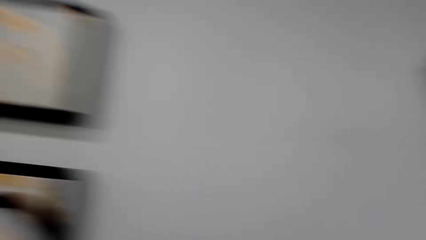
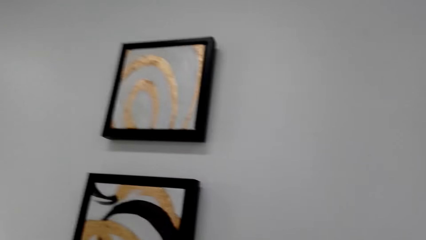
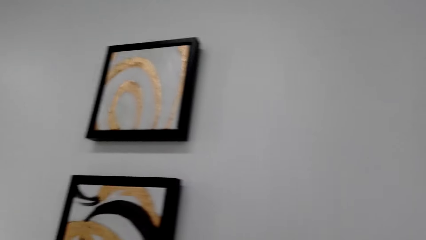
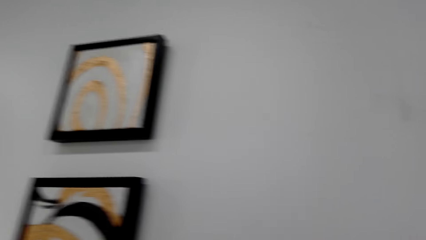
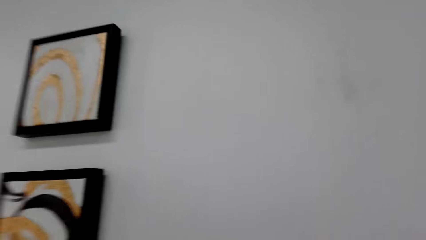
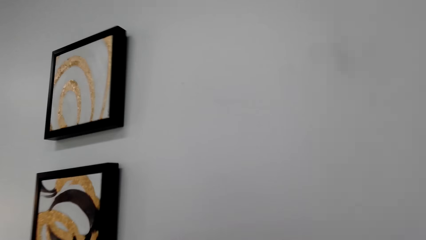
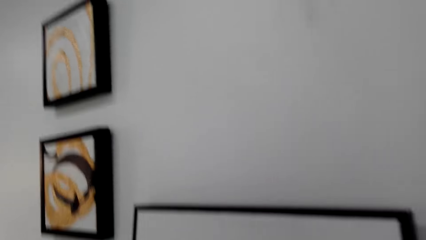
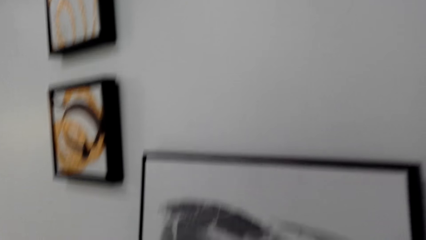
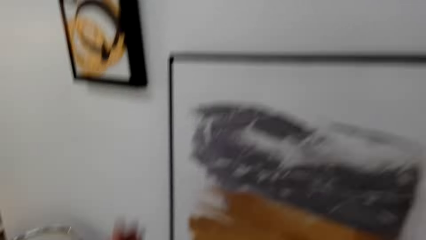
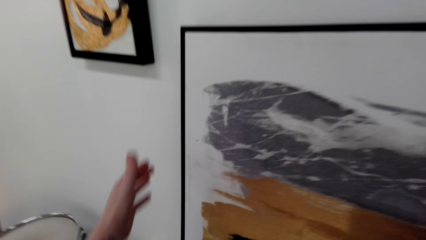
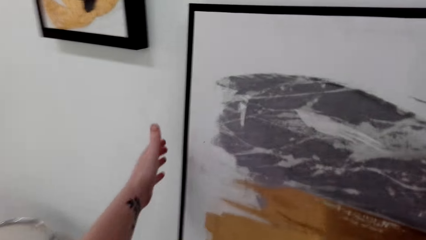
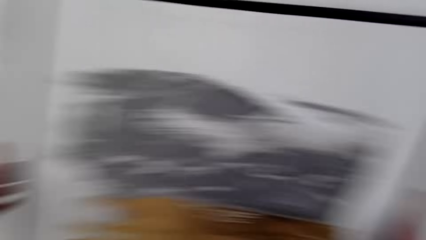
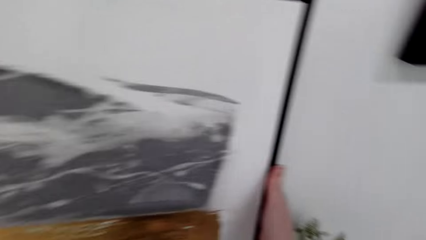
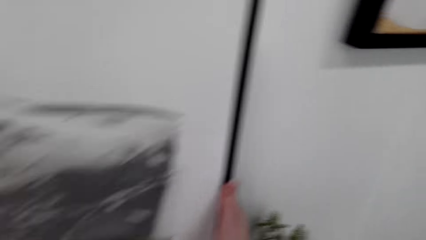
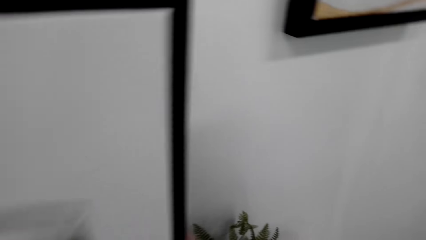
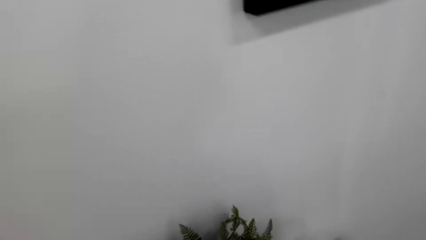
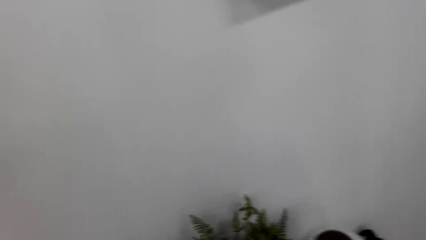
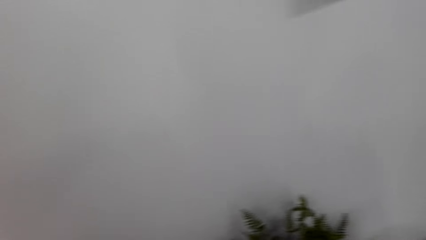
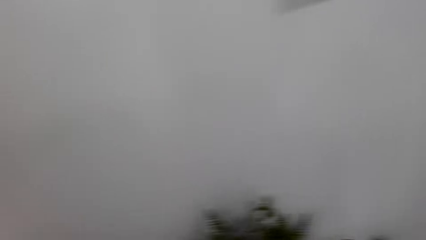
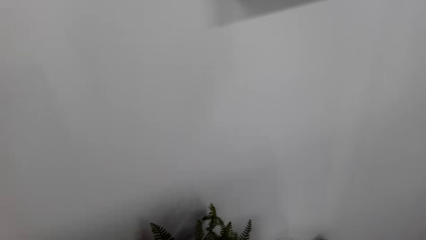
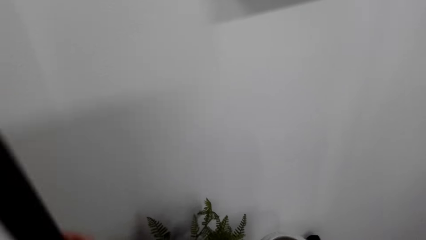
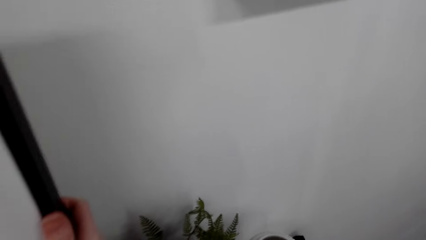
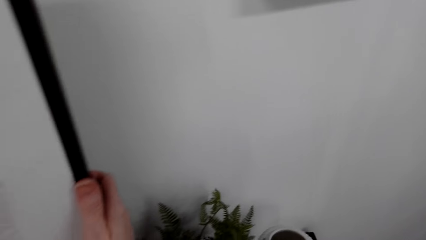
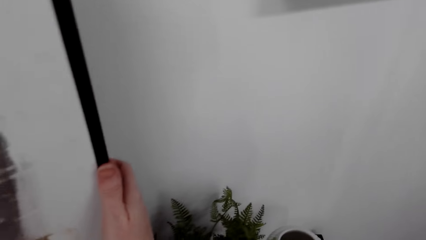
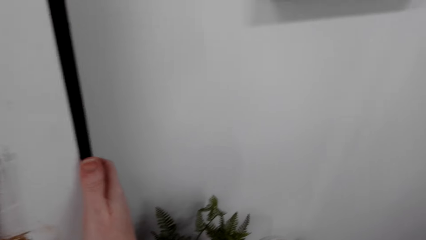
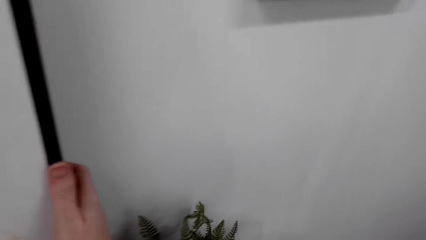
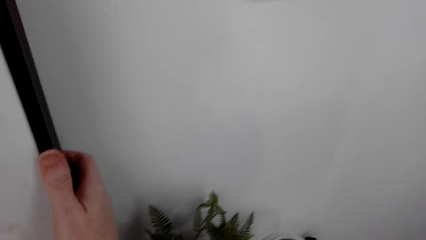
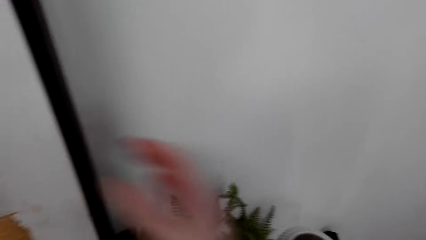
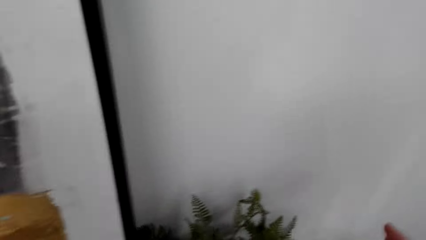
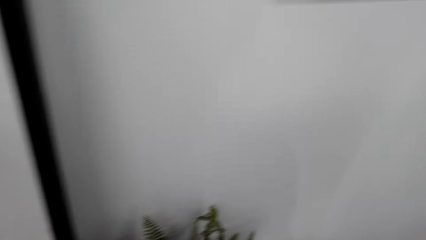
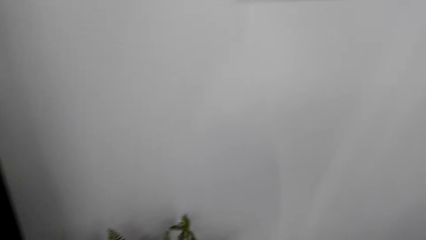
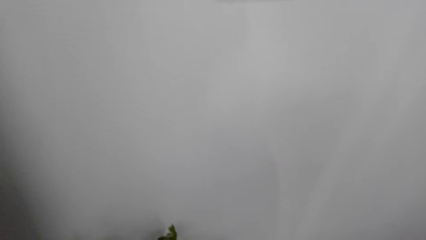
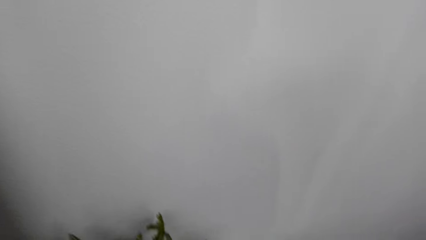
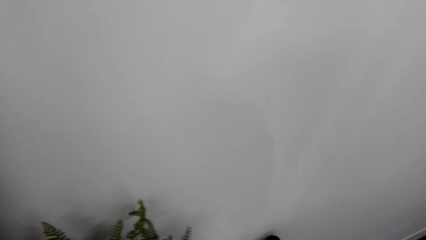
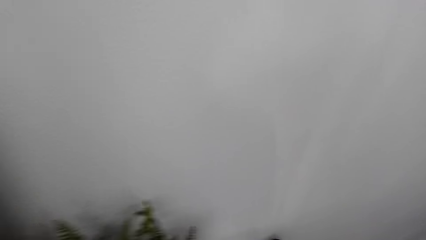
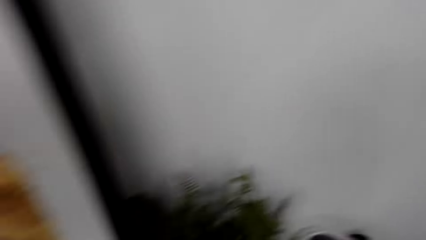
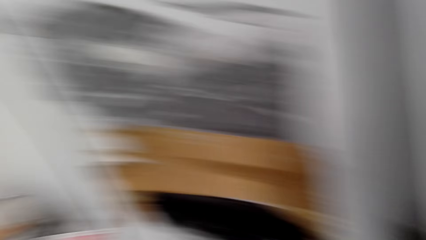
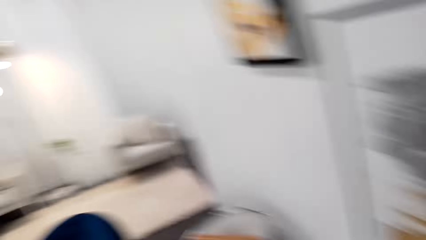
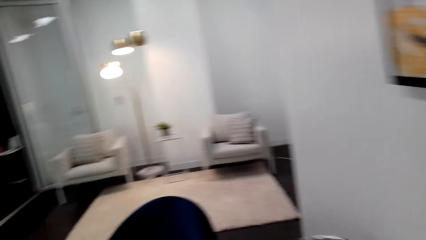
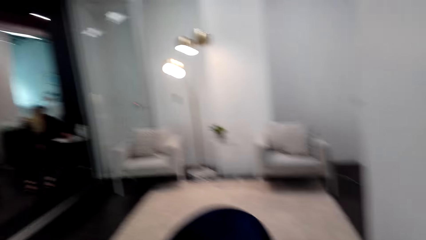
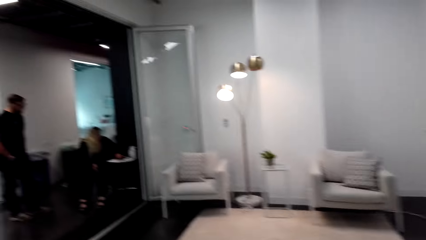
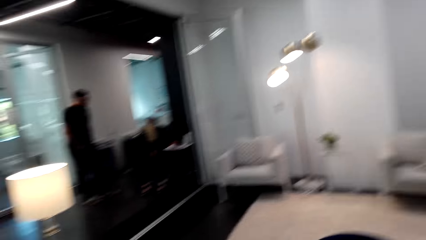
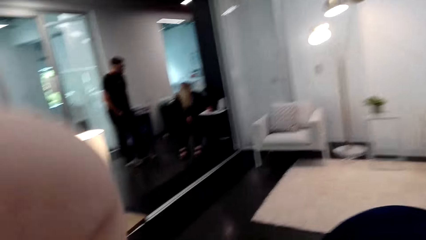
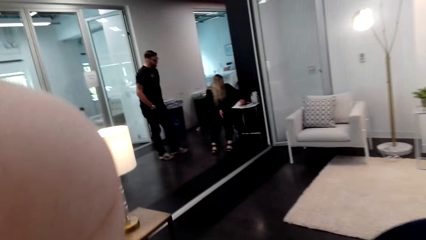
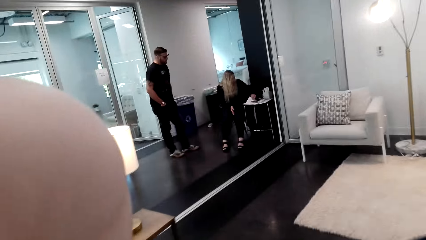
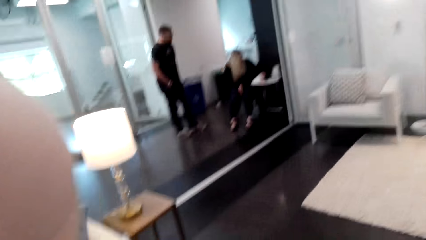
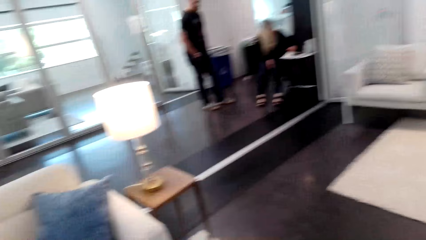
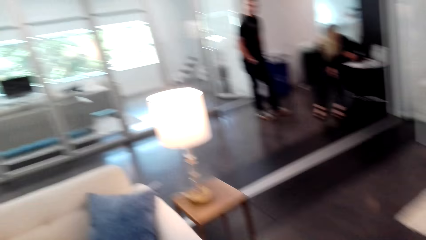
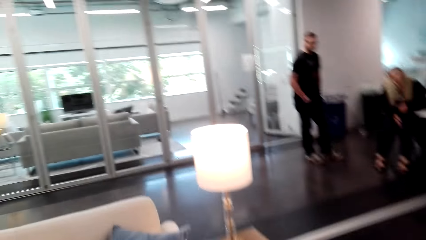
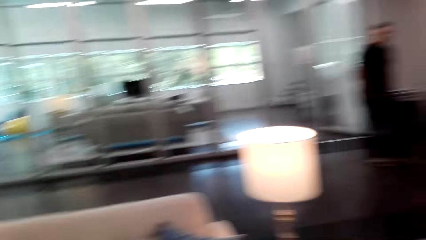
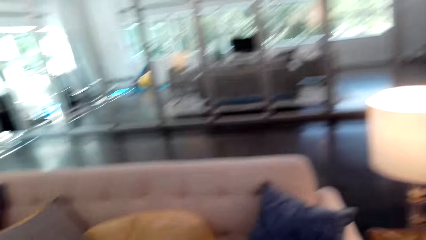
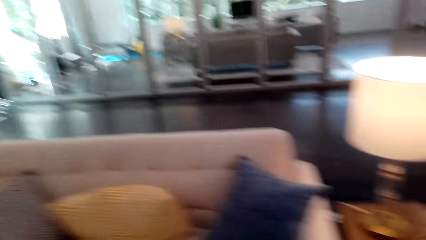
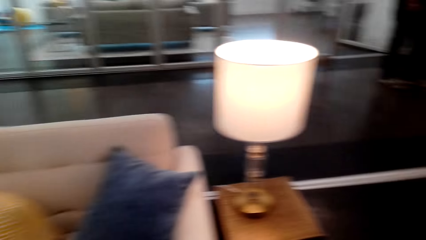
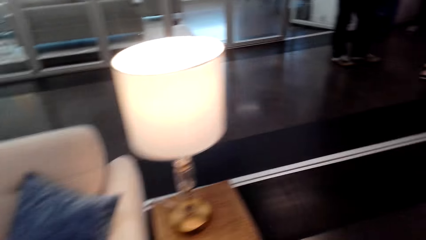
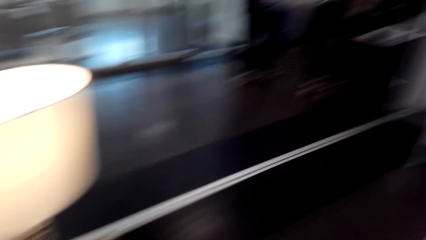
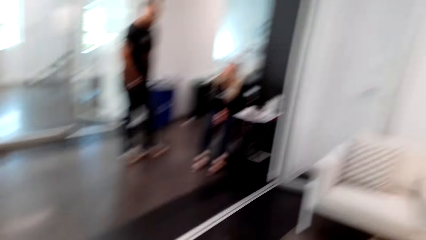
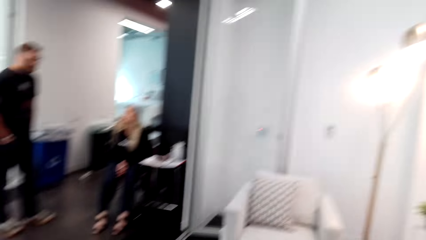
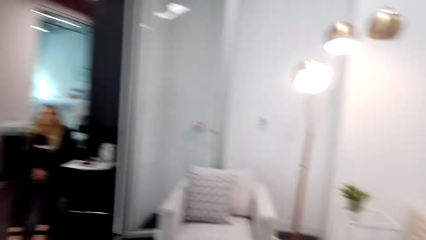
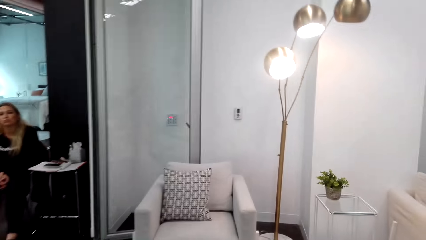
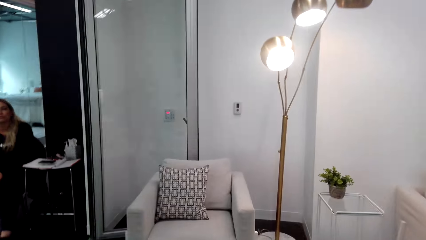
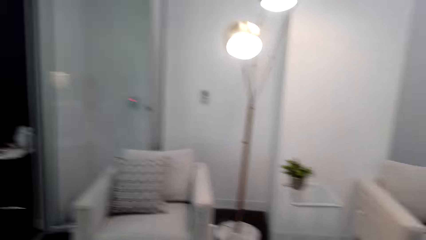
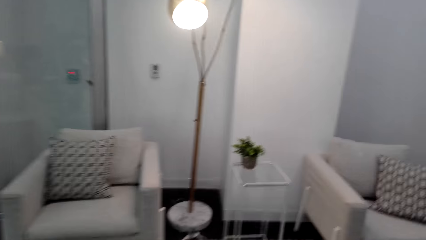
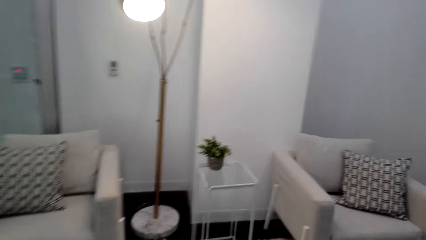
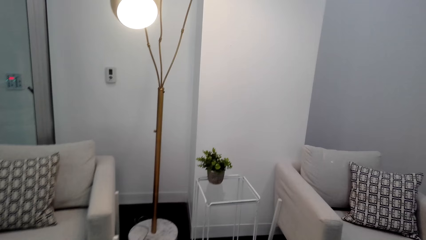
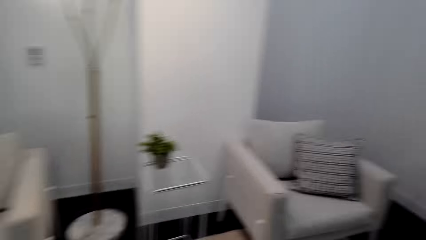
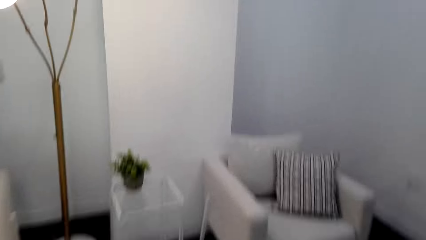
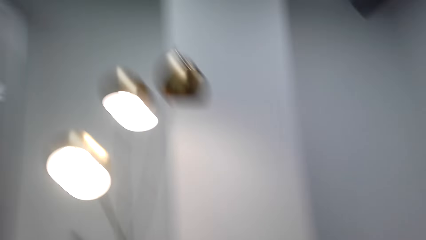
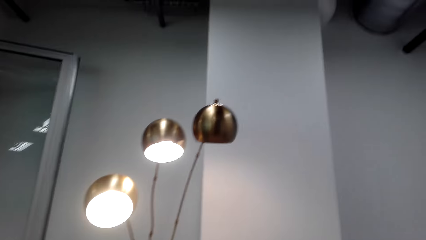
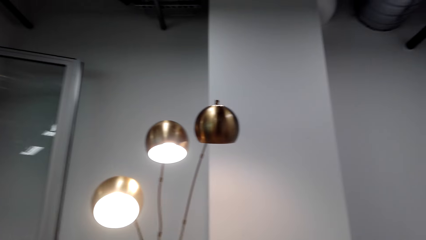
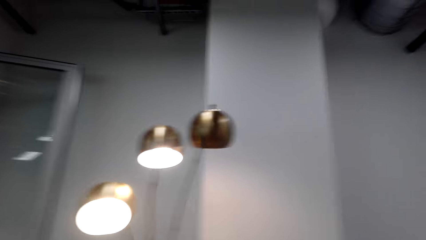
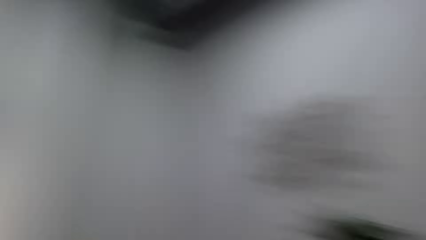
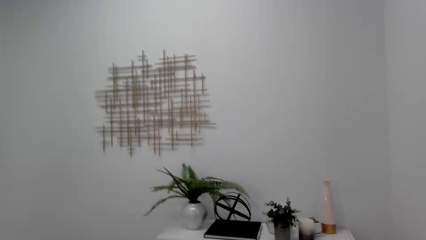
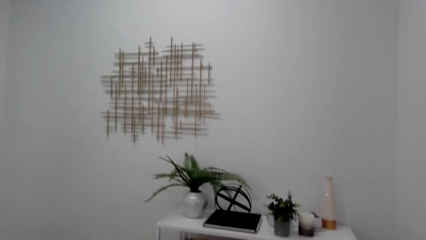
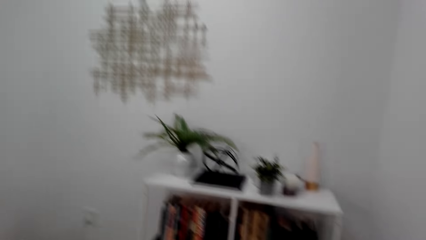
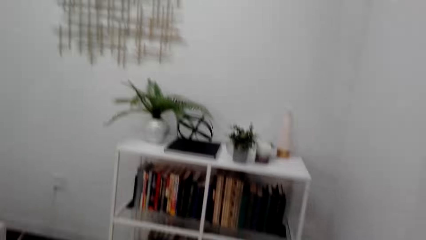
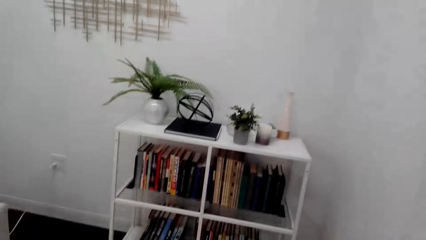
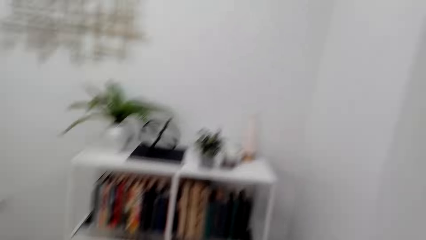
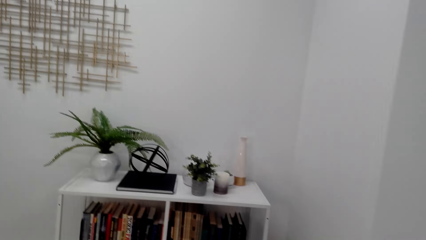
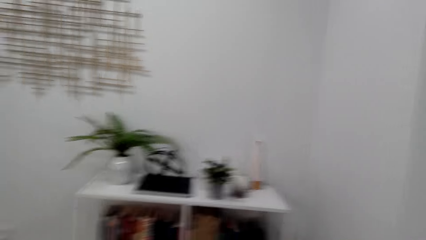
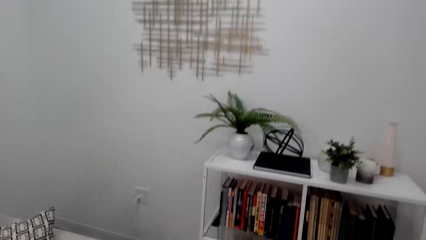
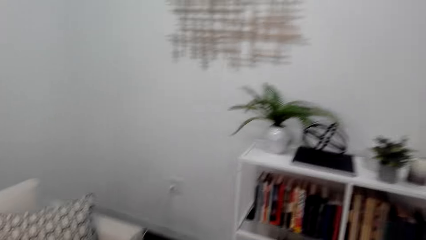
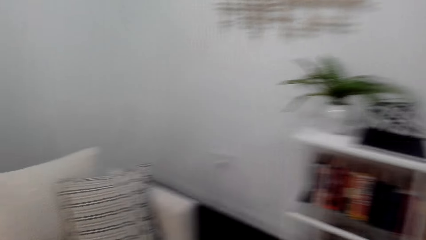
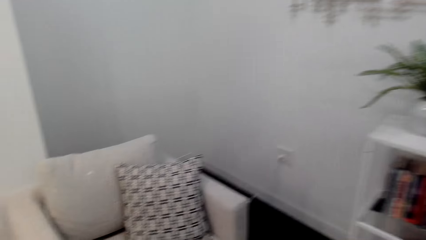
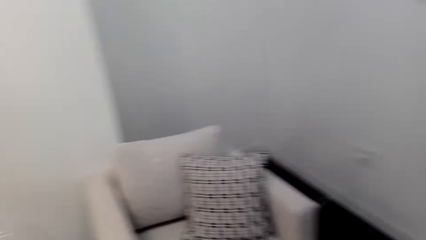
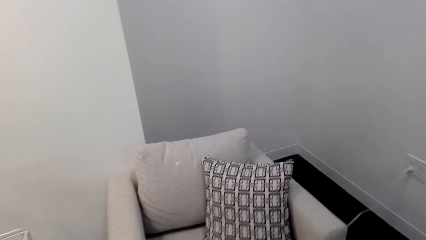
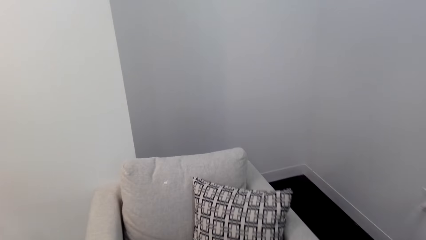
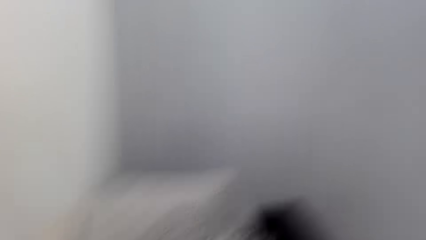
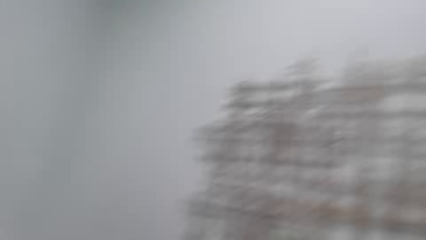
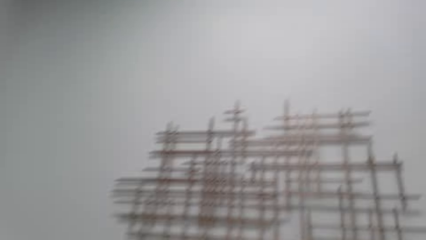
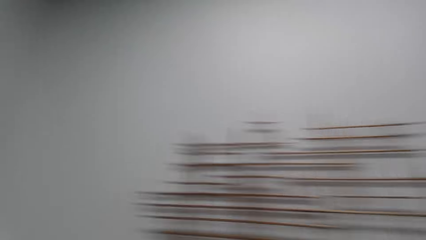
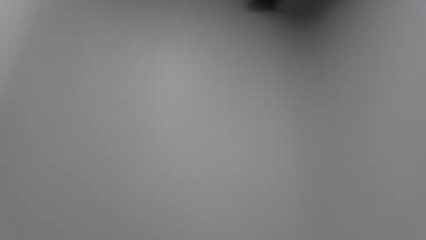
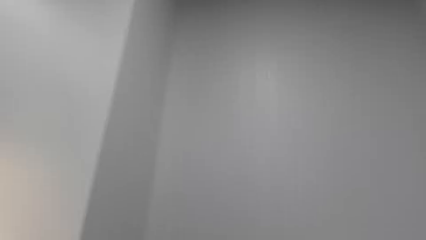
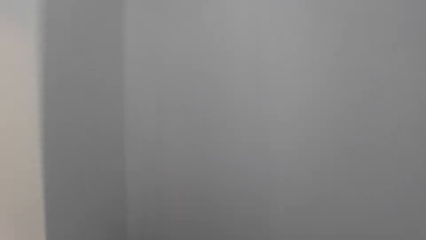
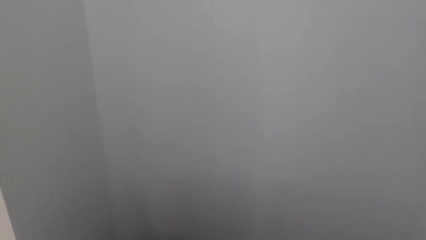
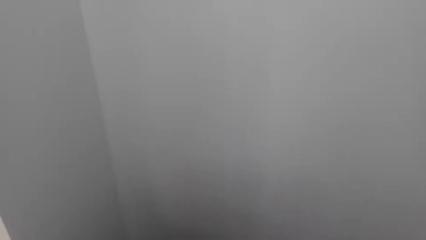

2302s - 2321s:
The camera wearer lifts a wall art with both hands. She removes the wall art. She puts the wall art on the wall. She walks in the house. She lifts her left hand. She adjusts the camera. She walks in the house. She moves around.
